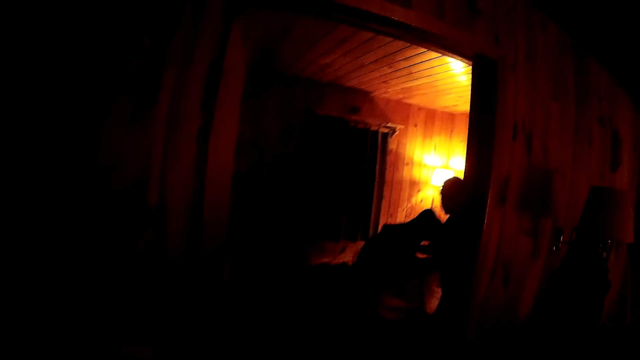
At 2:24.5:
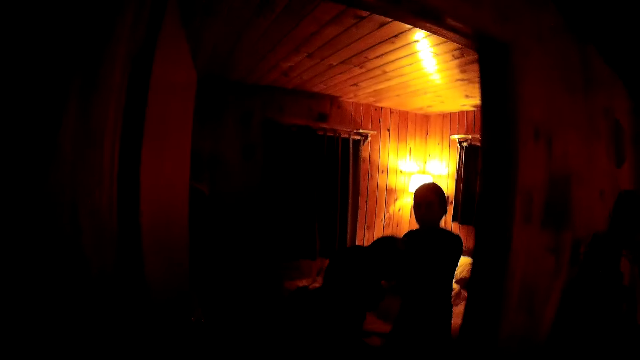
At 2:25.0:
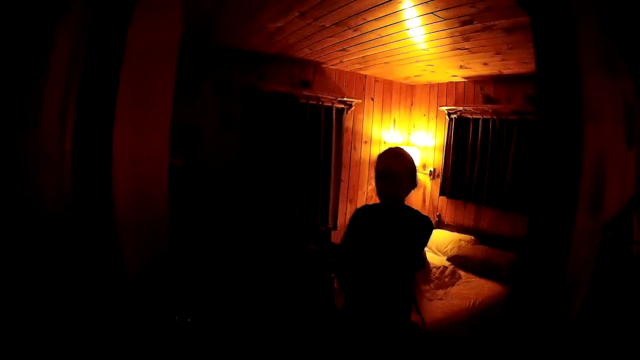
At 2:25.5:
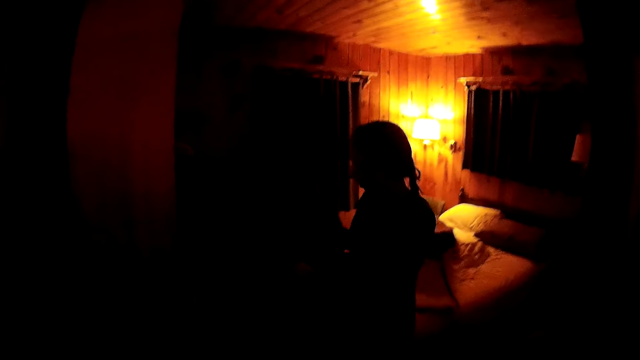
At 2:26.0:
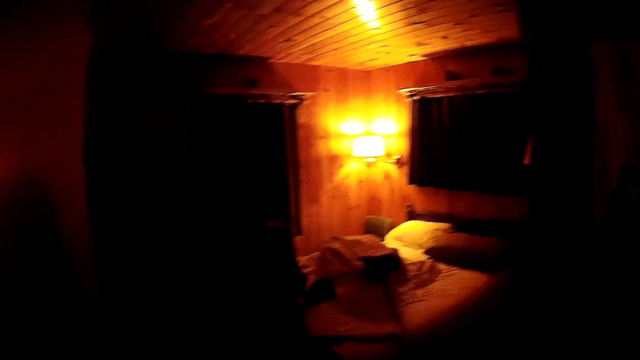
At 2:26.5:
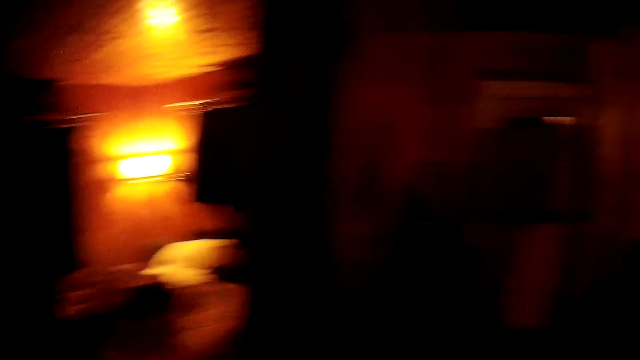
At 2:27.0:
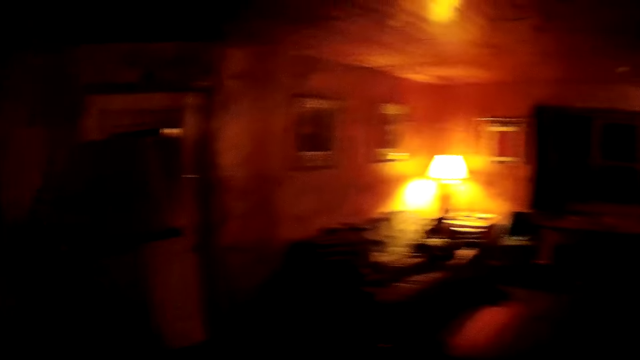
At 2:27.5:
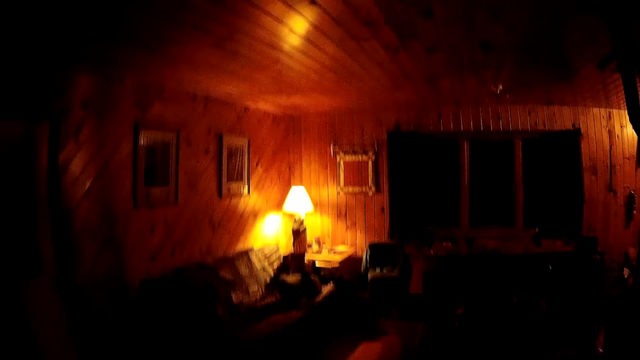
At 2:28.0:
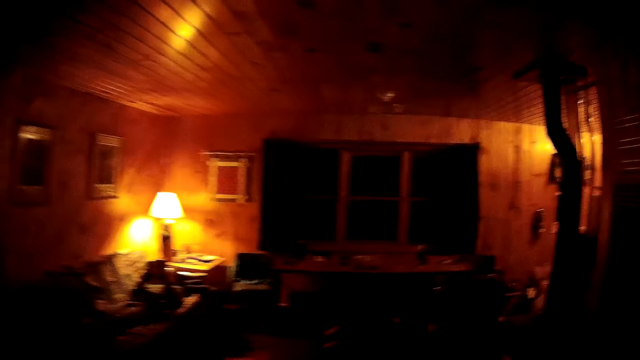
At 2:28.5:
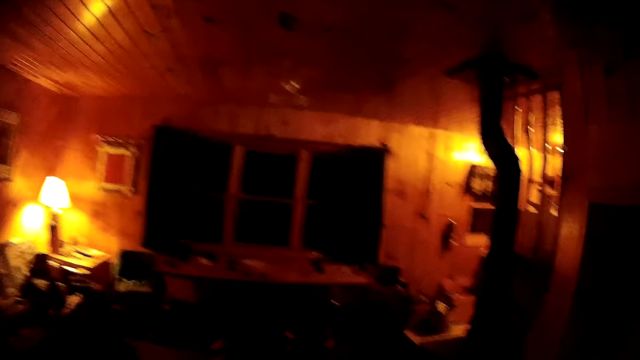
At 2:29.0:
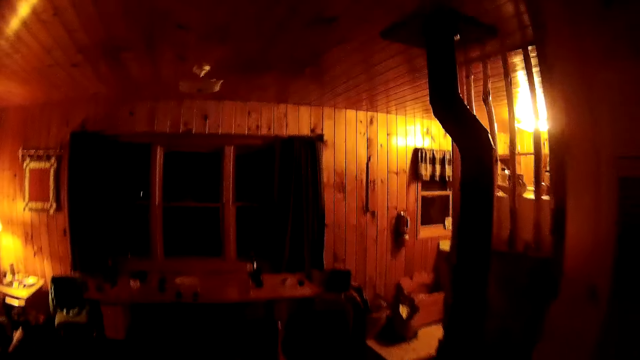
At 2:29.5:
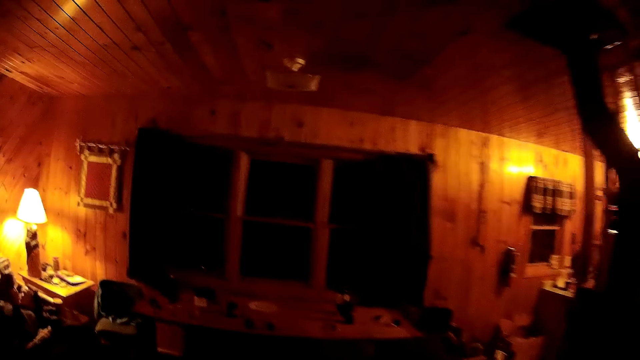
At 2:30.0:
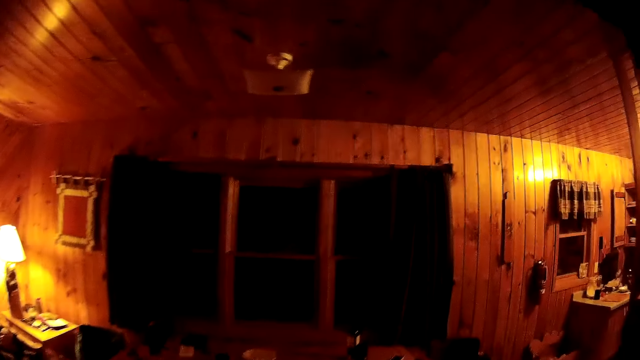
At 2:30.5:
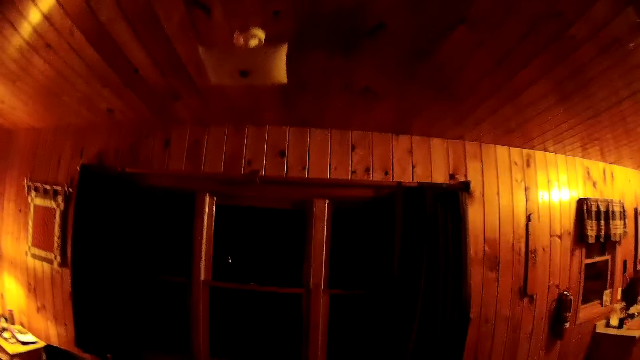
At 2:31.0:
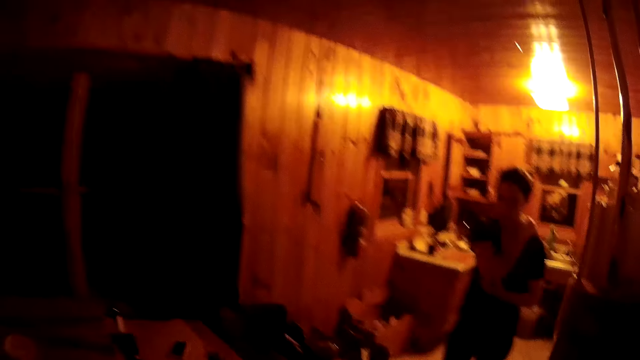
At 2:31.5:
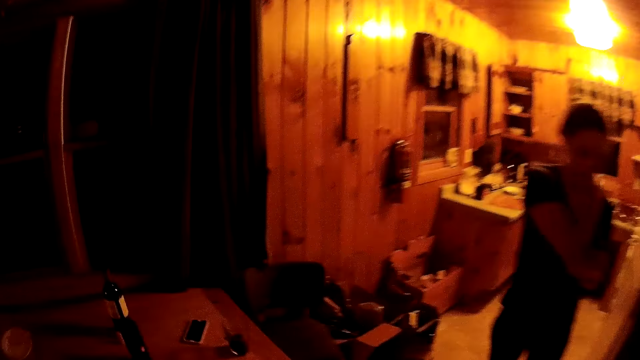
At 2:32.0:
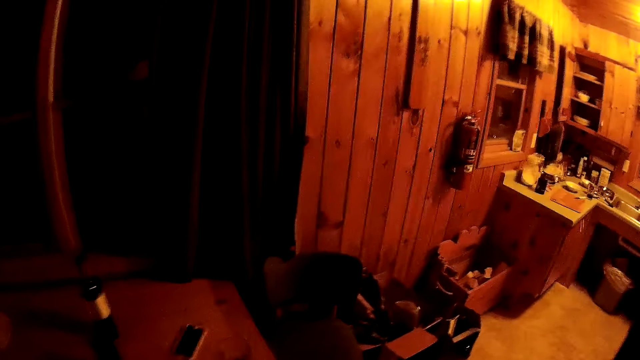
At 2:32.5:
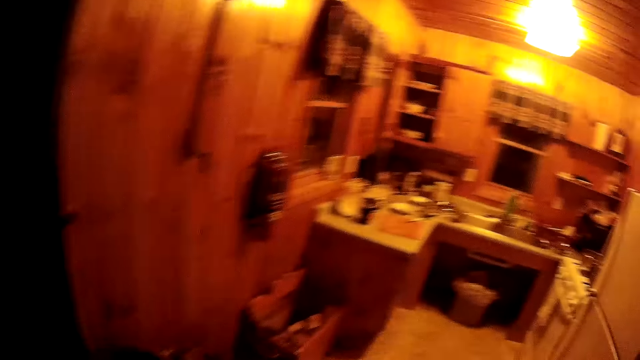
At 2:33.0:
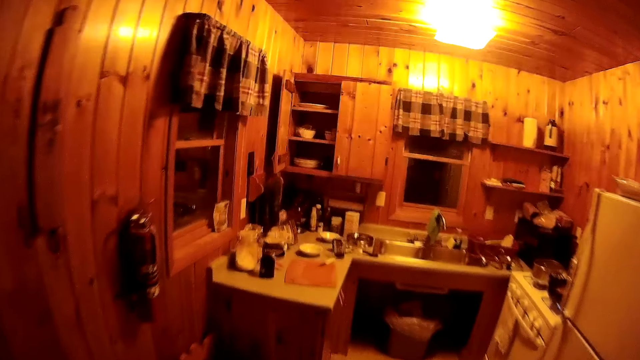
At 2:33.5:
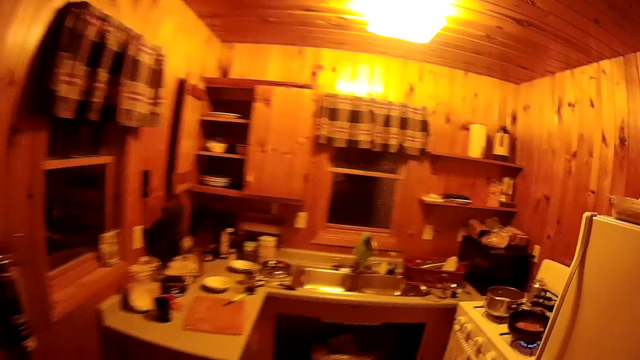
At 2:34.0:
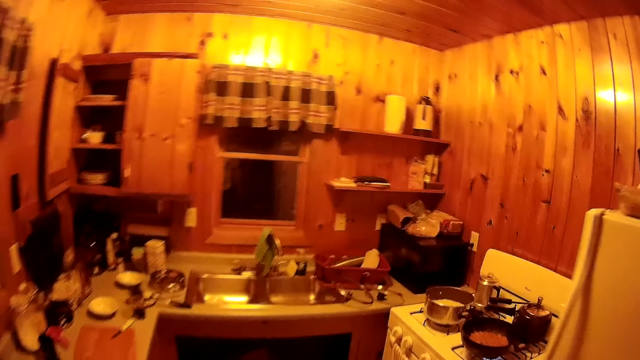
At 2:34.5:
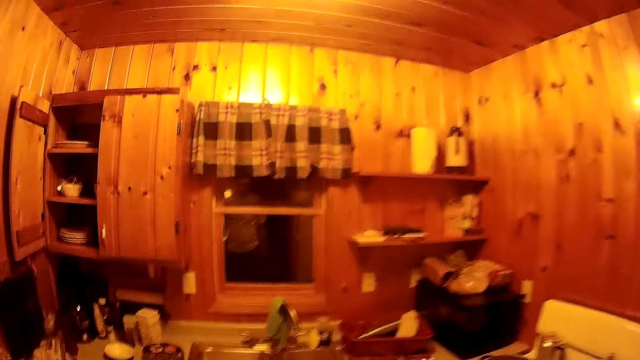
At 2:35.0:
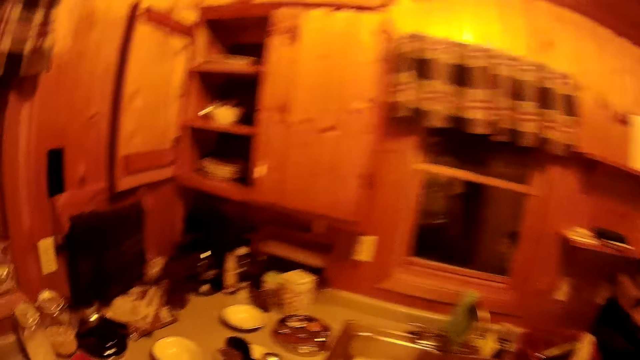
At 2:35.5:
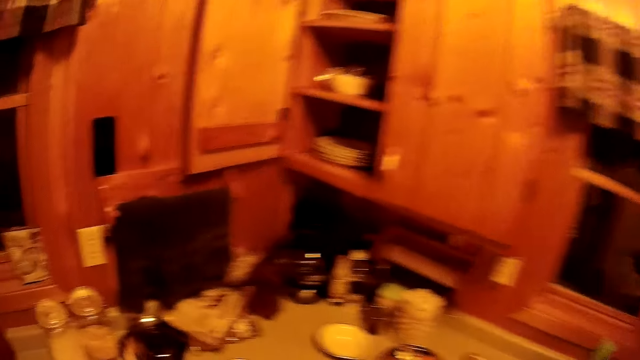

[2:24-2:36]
The camera wearer walks to the kitchen.

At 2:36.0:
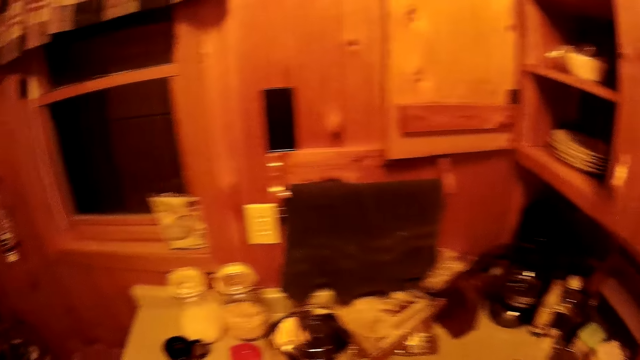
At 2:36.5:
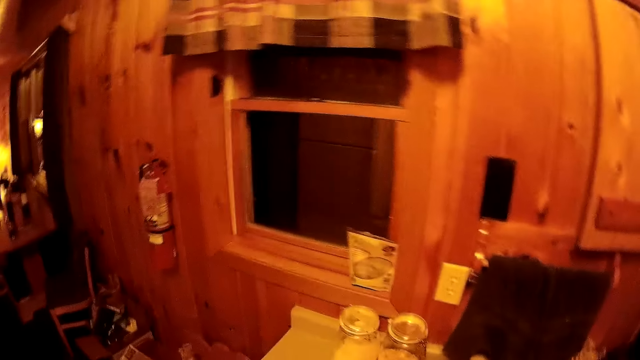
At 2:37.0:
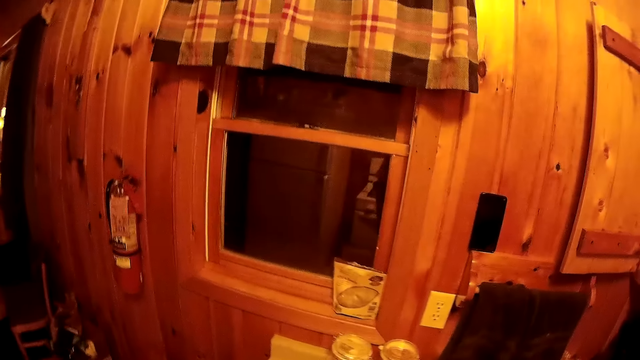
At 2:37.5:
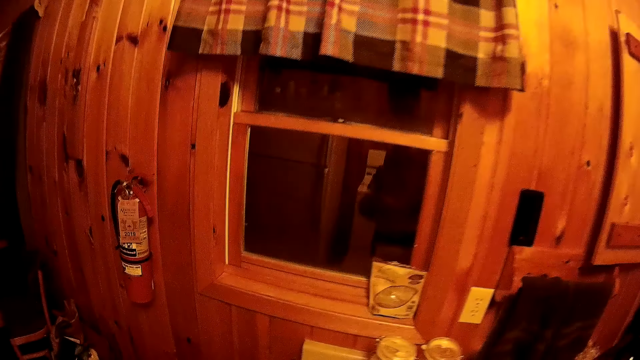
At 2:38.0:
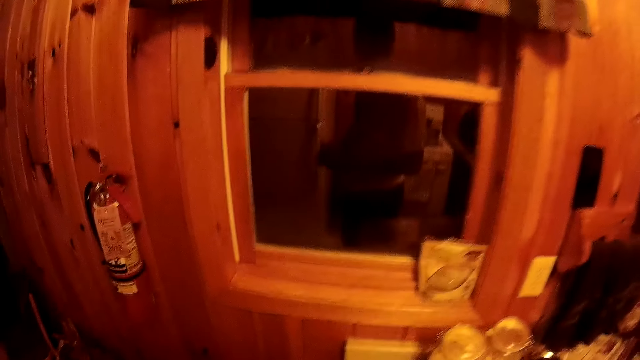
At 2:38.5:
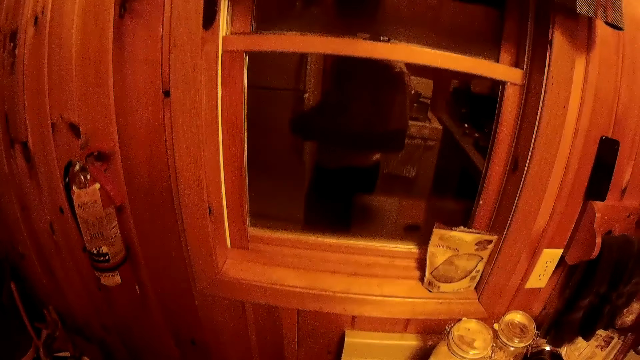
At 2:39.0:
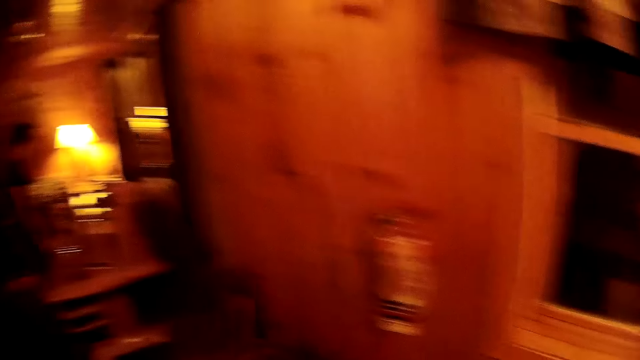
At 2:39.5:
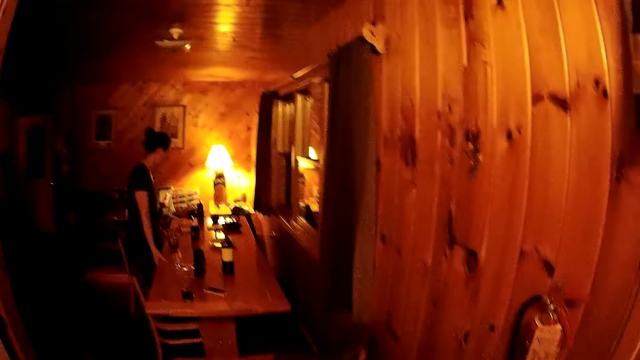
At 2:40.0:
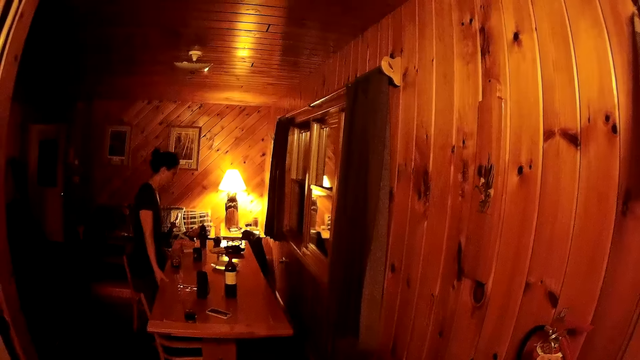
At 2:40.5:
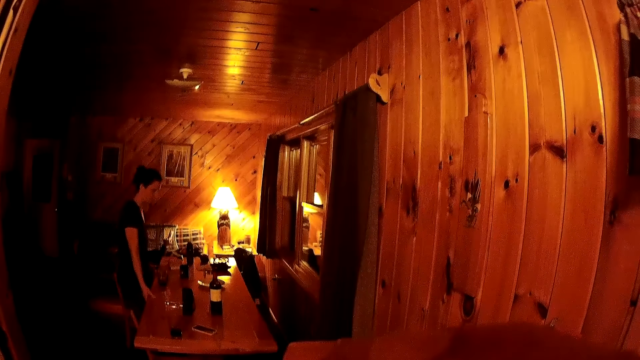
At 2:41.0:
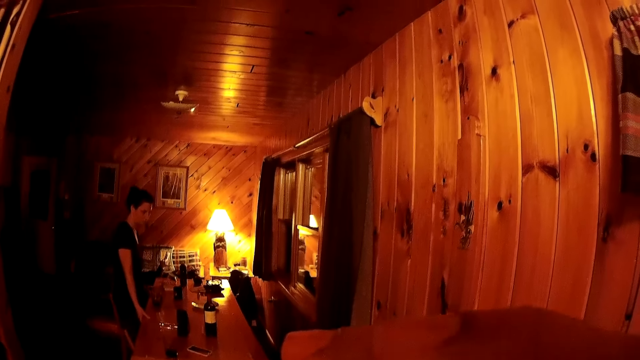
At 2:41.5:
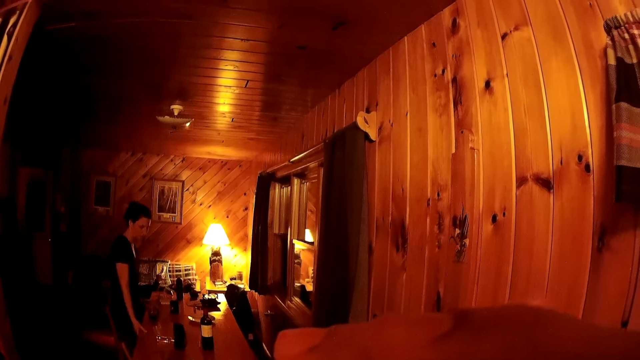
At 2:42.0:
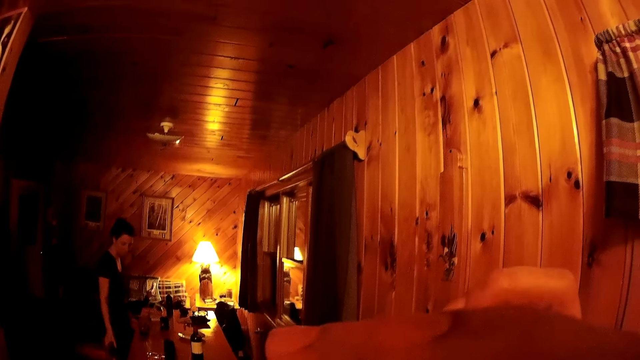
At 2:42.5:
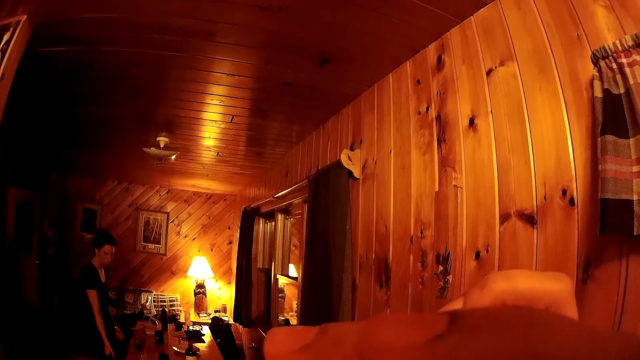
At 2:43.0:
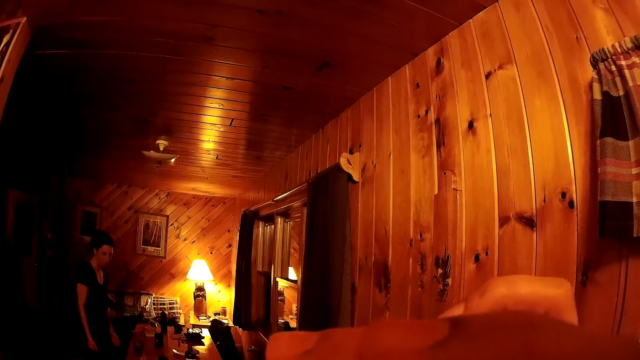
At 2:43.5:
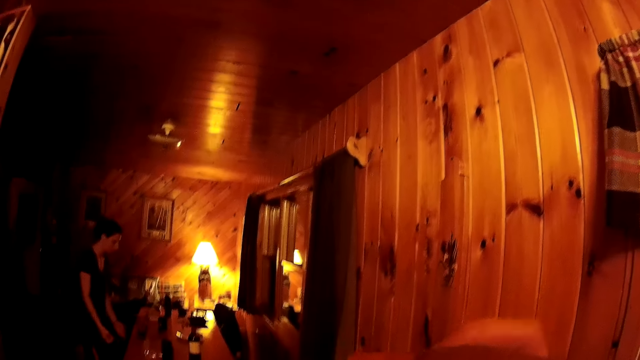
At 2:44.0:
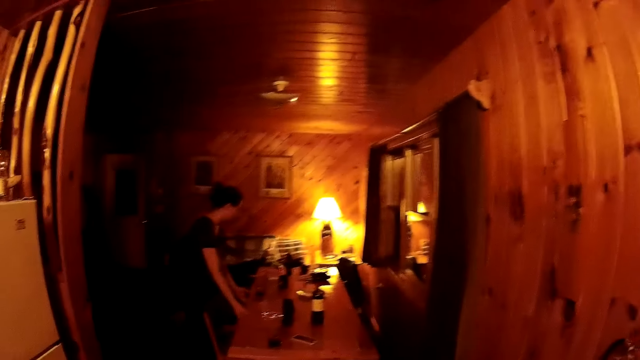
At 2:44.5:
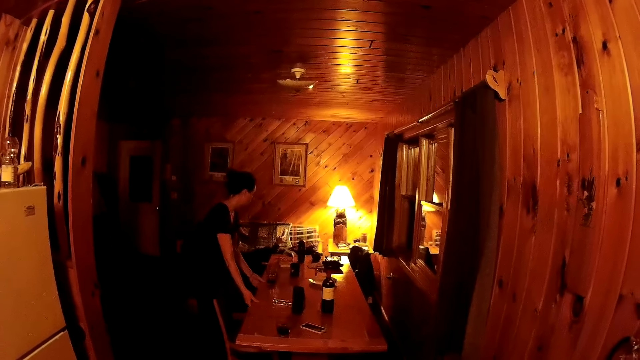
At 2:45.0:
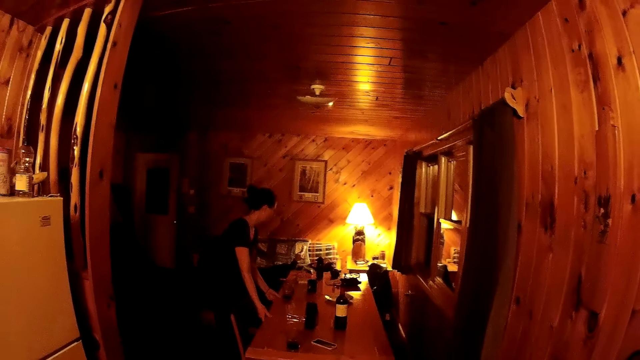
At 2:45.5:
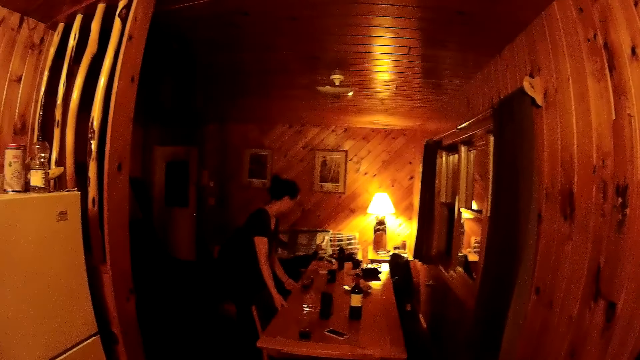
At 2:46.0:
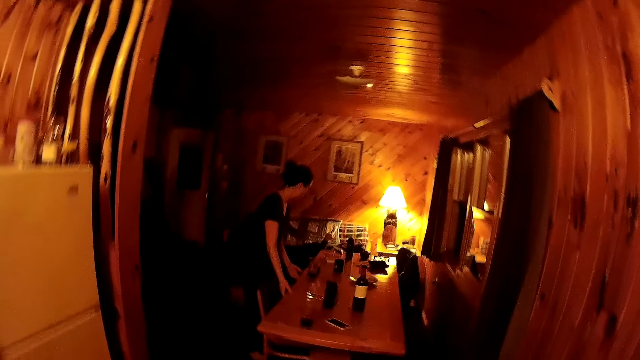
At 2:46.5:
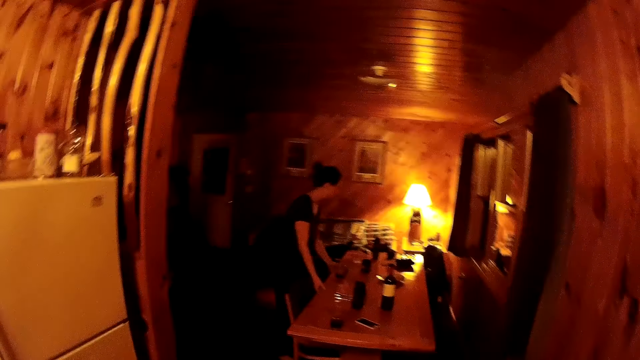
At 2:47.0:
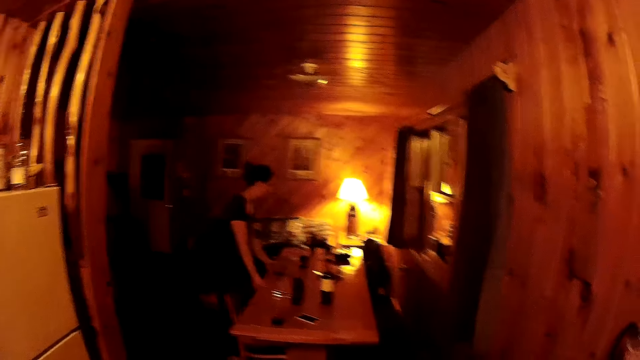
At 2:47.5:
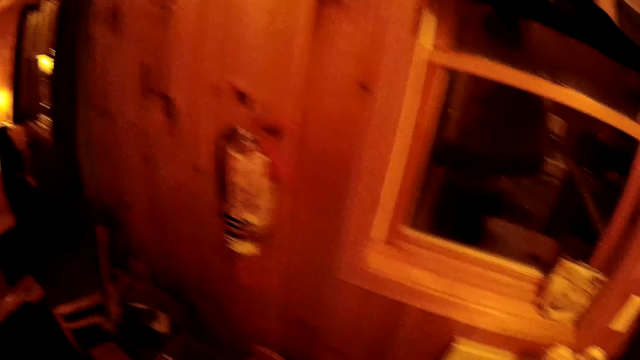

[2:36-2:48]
A person pulls the table.
